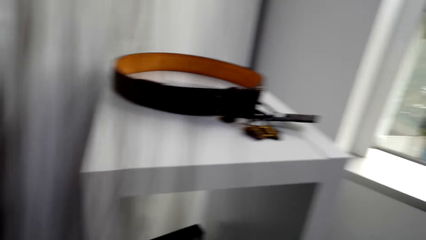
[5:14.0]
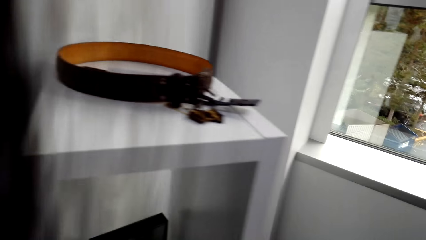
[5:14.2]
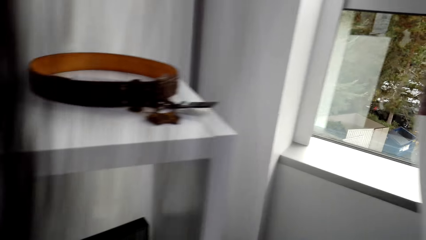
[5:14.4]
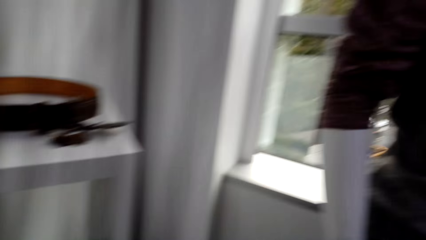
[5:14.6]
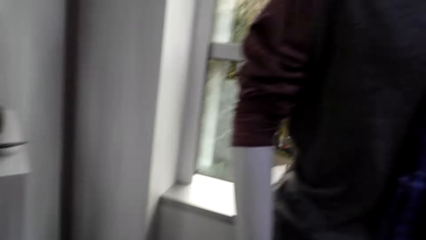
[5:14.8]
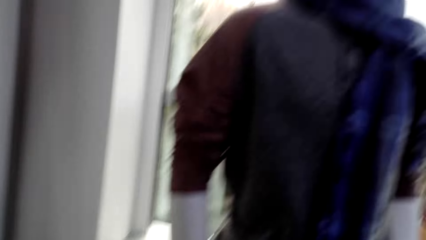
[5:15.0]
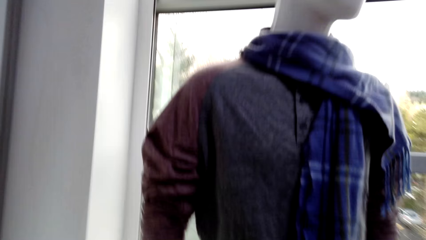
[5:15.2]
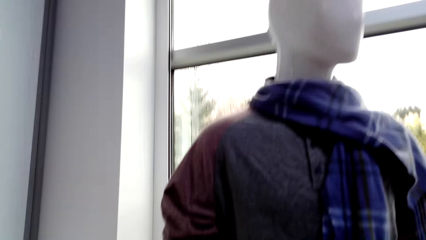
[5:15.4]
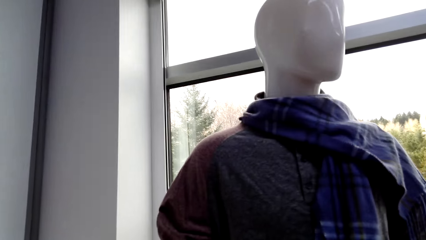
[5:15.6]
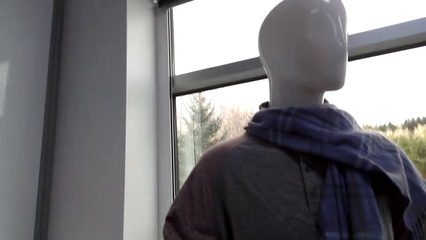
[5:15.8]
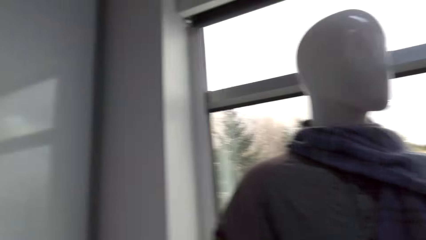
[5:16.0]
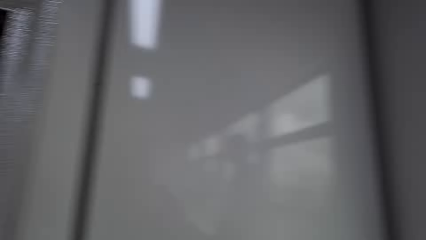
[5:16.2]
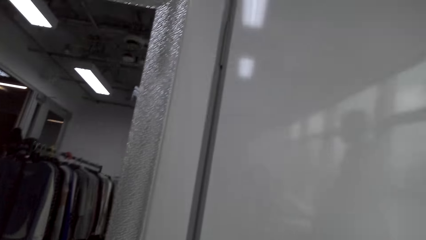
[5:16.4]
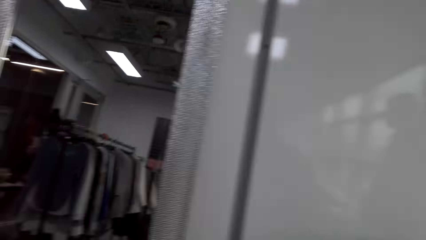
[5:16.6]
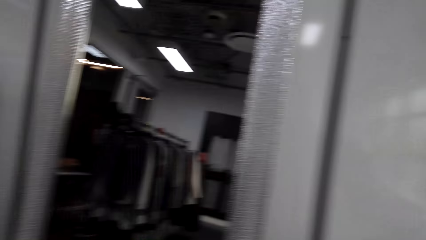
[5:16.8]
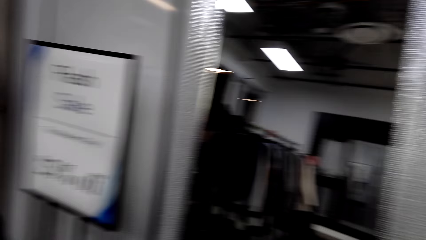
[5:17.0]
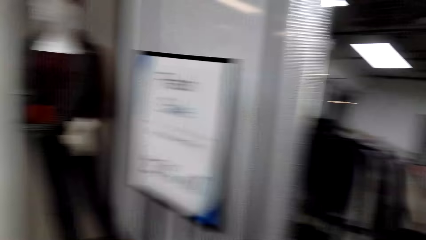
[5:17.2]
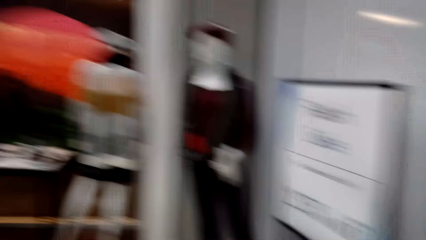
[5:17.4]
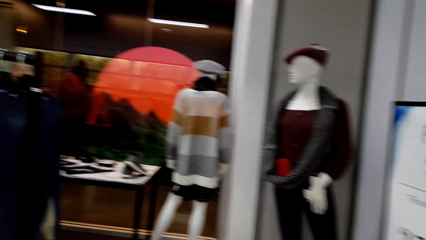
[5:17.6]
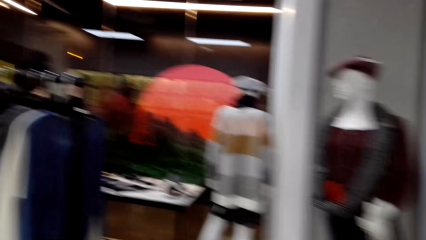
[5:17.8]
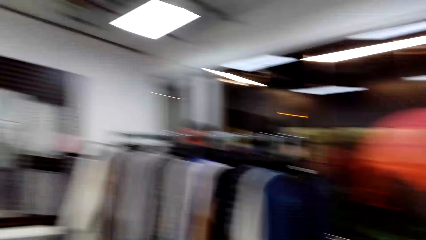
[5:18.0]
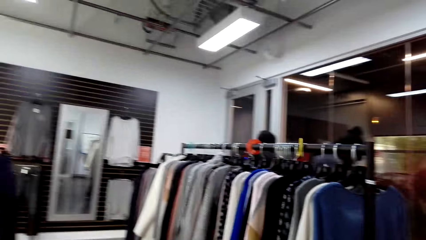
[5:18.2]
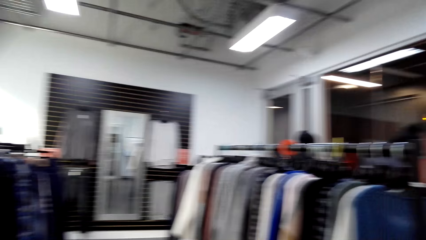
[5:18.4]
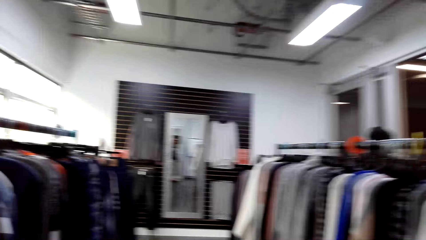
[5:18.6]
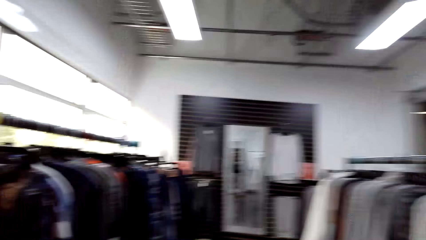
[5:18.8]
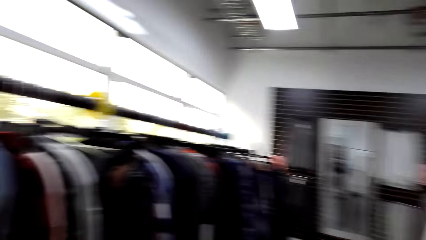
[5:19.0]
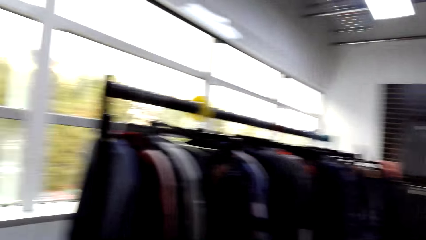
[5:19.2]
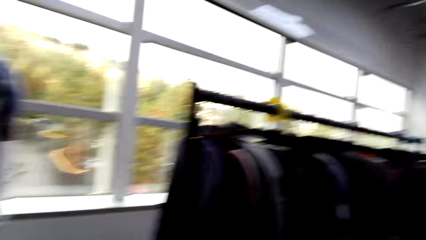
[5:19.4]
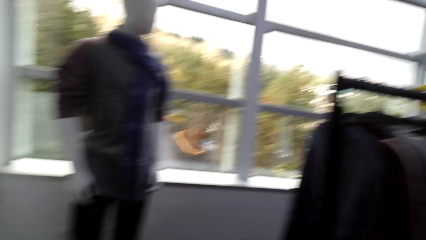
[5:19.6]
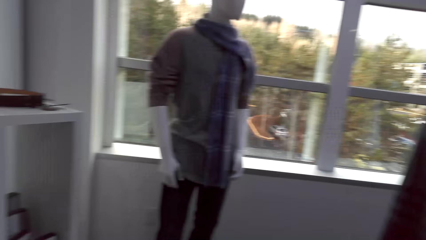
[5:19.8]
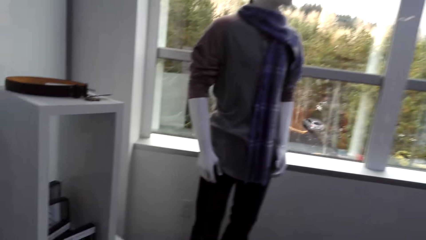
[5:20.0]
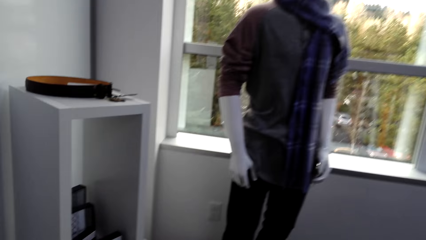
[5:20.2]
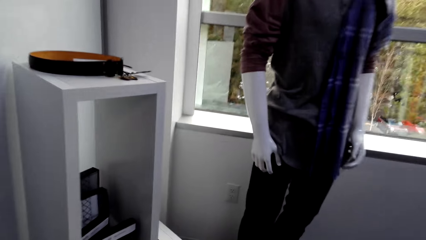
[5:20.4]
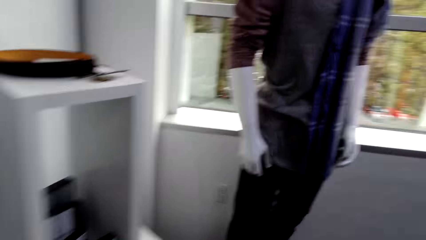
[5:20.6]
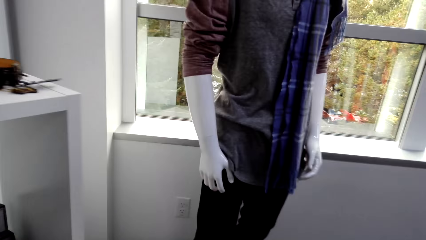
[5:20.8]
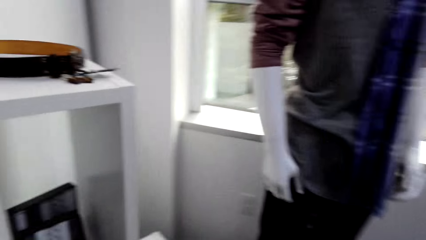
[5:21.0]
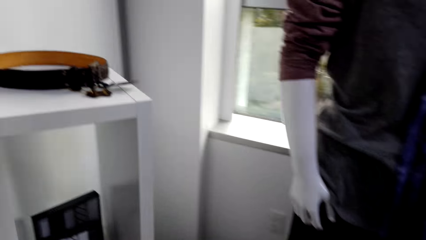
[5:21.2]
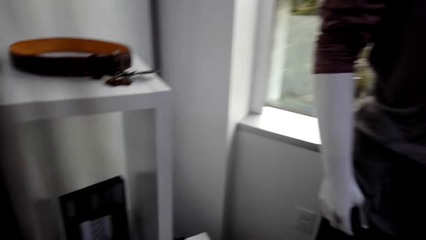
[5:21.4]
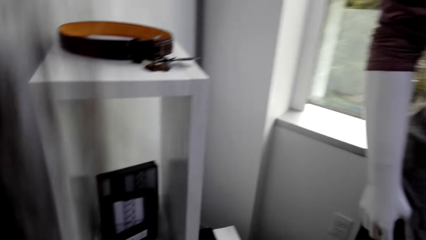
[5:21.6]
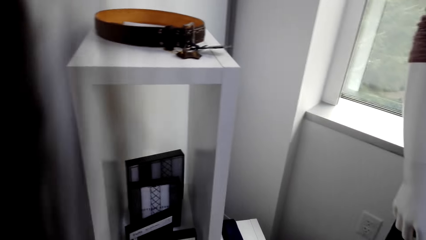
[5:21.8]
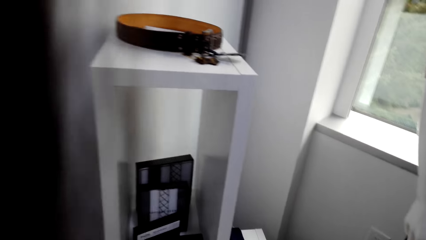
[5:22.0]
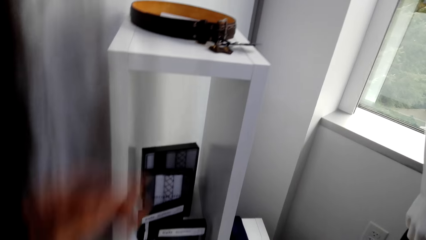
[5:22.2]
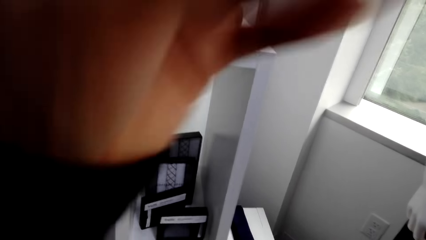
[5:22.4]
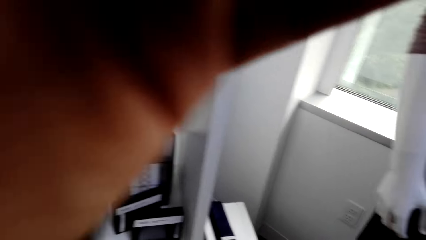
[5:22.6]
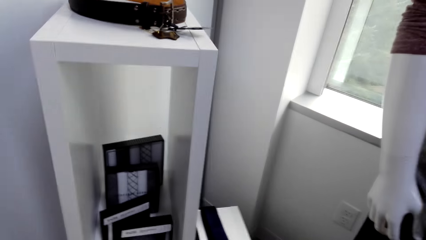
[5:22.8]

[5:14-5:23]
The camera wearer moves in the clothing store. They look around the cloth store.

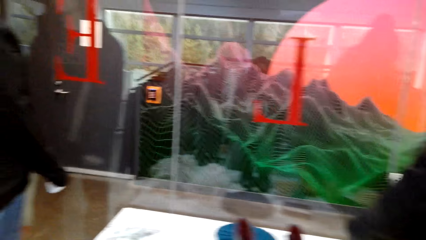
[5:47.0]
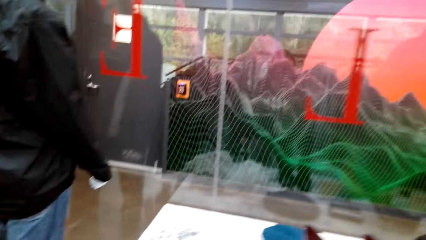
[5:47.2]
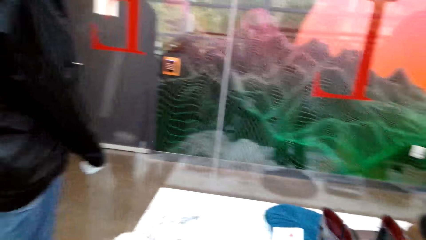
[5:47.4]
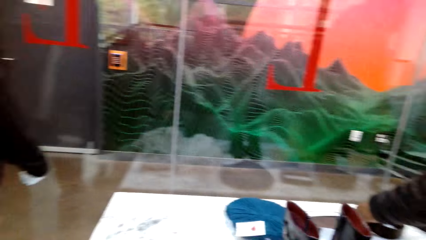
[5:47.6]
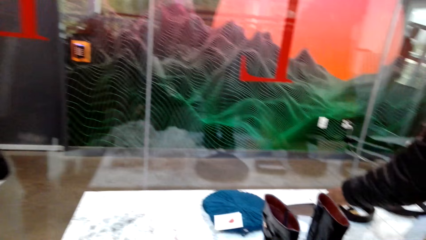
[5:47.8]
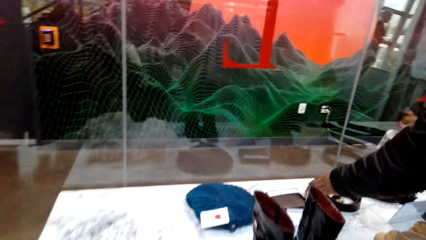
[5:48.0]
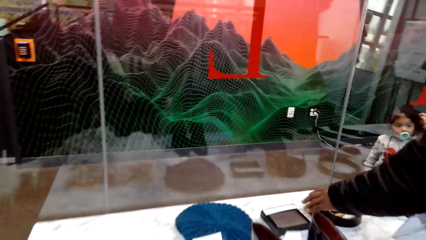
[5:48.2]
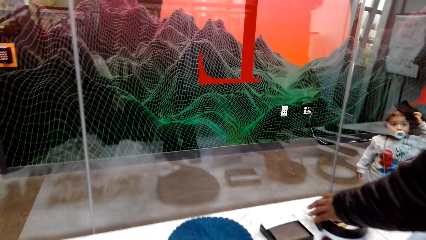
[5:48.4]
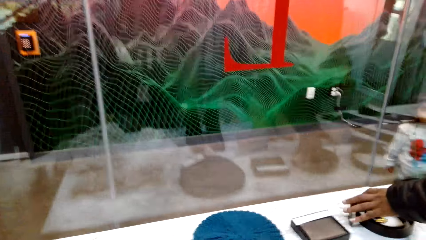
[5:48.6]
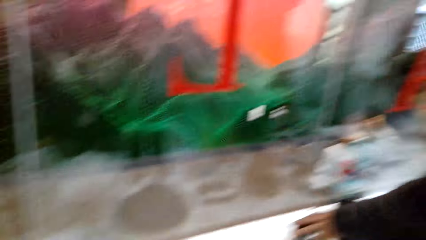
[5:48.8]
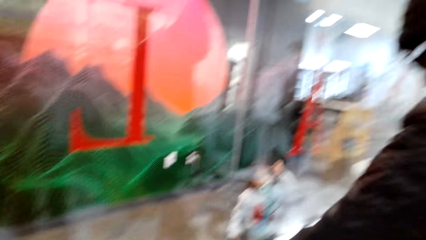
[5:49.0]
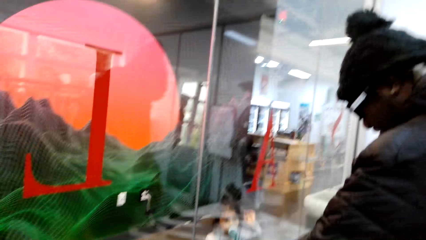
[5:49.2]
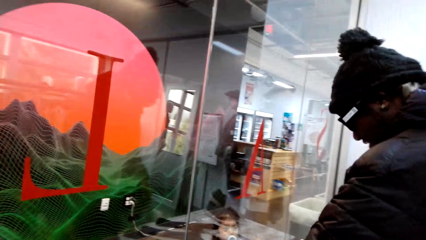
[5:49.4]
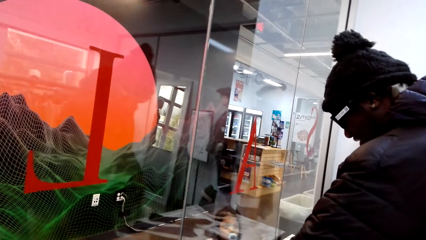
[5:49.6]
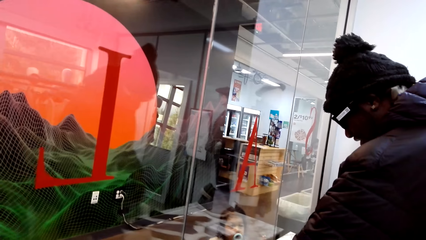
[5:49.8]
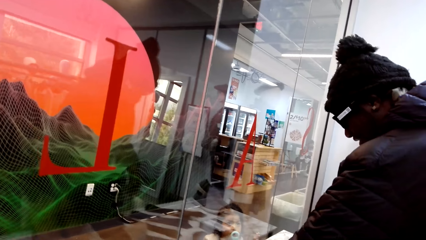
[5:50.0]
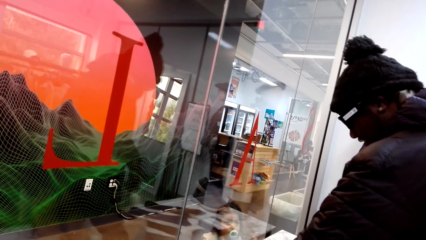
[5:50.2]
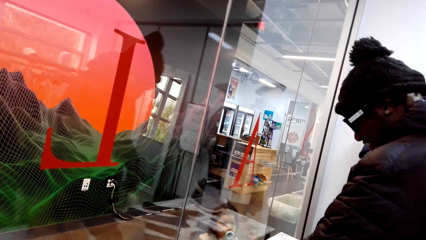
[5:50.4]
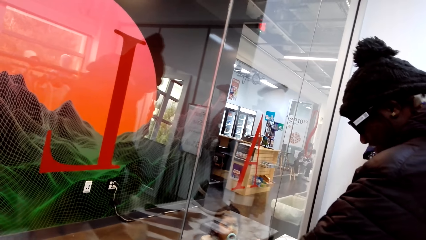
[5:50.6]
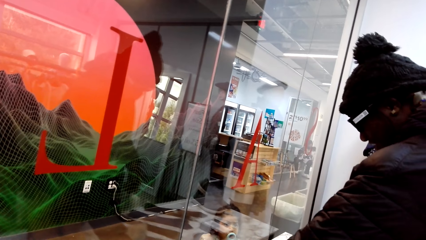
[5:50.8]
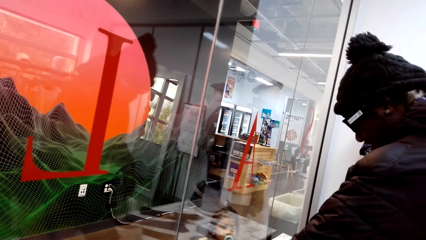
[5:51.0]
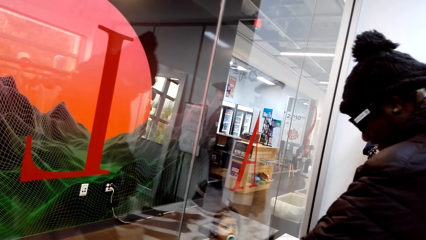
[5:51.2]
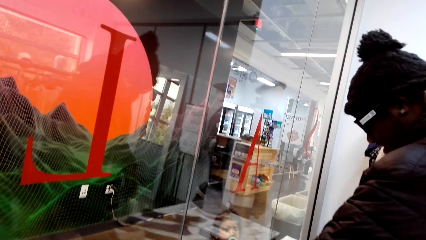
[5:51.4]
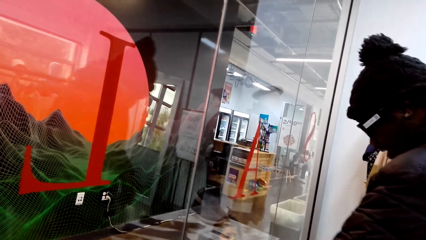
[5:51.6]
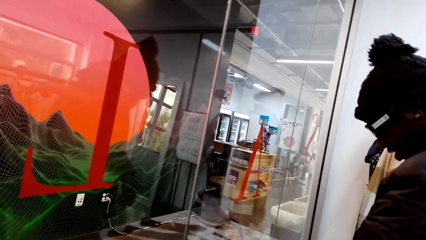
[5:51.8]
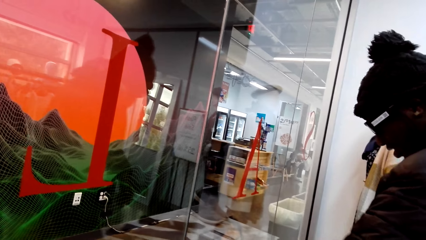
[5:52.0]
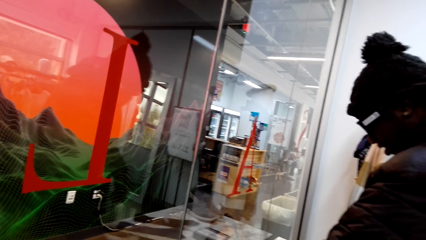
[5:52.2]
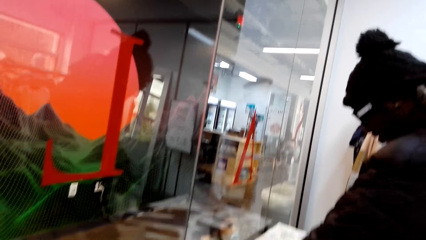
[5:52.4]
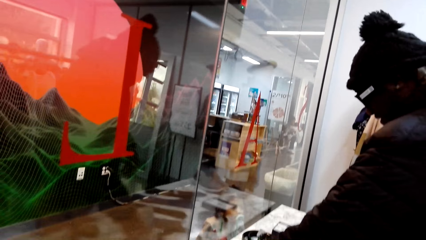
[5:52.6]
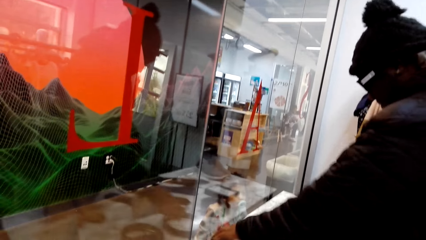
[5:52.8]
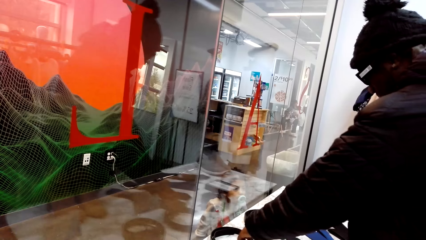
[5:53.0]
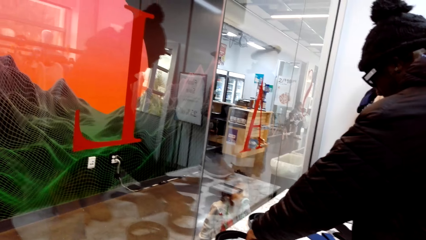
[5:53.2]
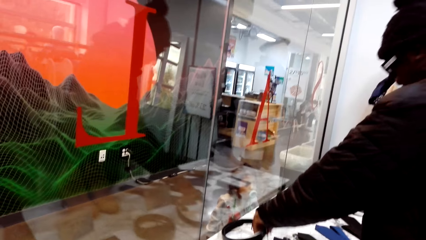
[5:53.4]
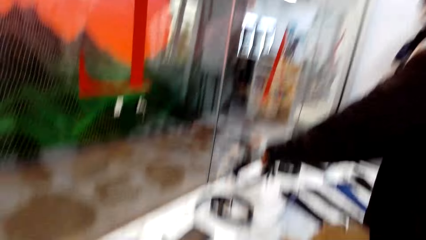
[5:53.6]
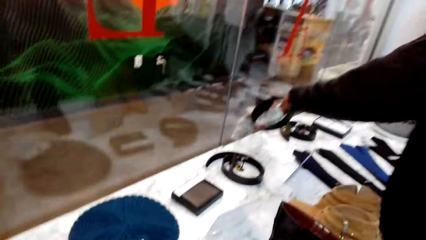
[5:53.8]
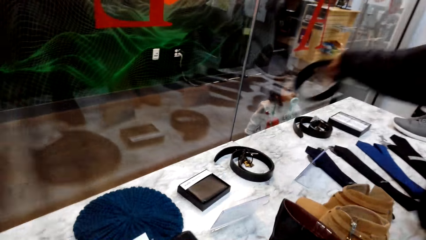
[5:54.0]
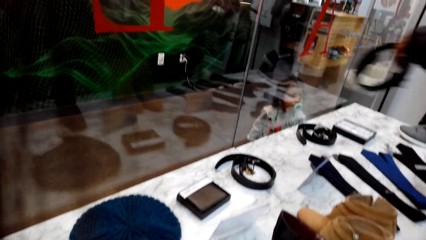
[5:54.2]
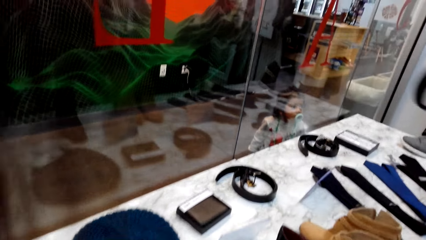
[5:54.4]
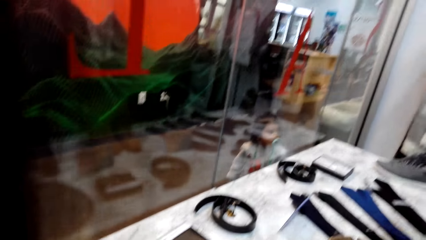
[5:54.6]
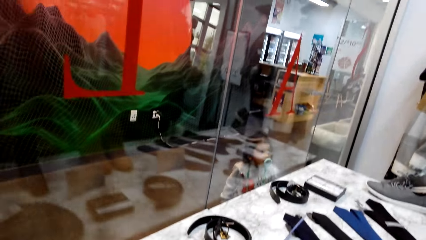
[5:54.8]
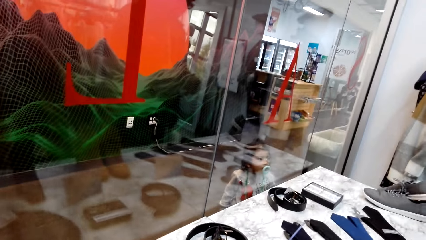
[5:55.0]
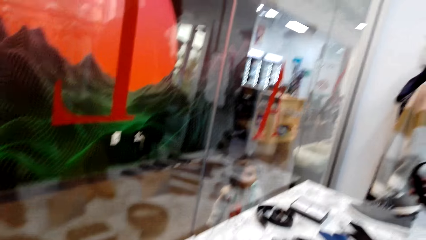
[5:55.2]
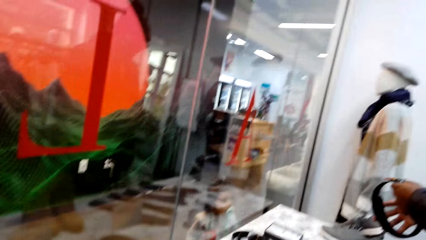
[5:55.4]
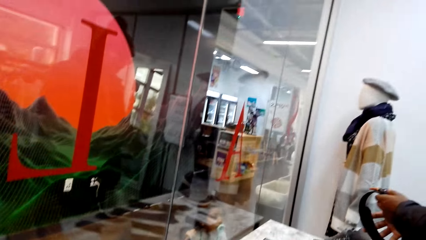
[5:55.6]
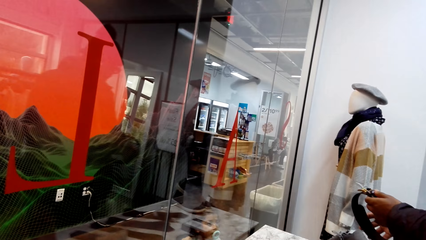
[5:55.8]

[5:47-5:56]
A man places the belt on the display table. The man picks up the belt on the display table.
